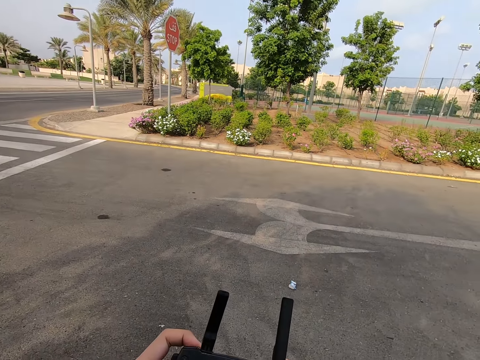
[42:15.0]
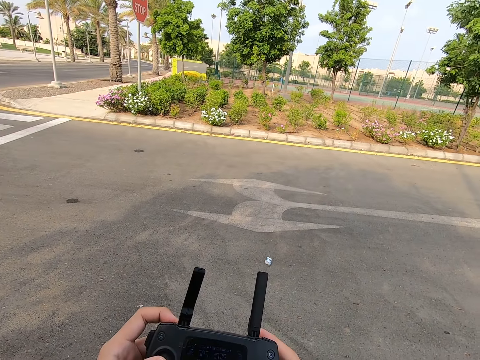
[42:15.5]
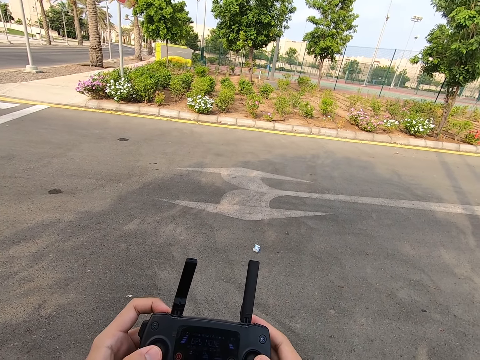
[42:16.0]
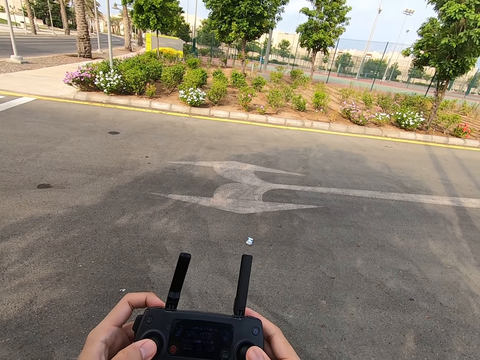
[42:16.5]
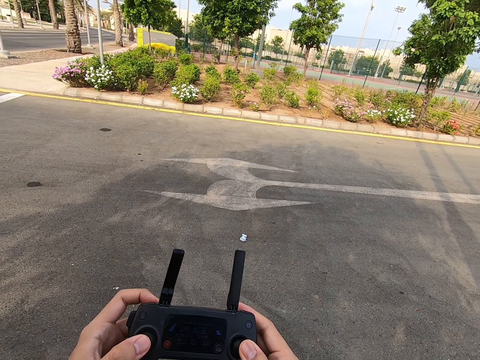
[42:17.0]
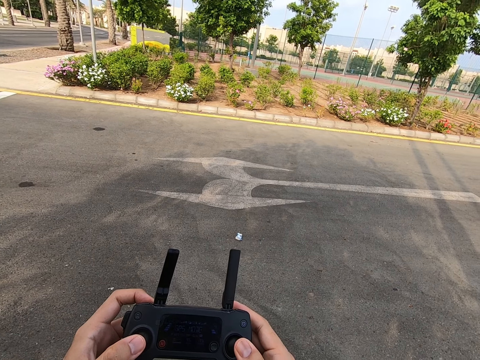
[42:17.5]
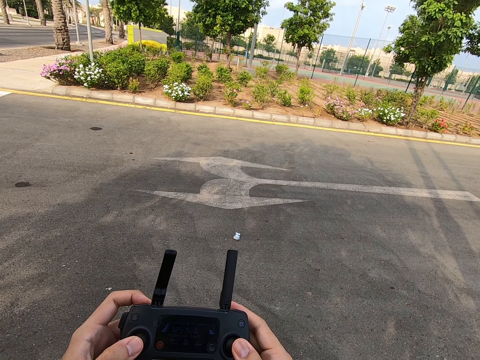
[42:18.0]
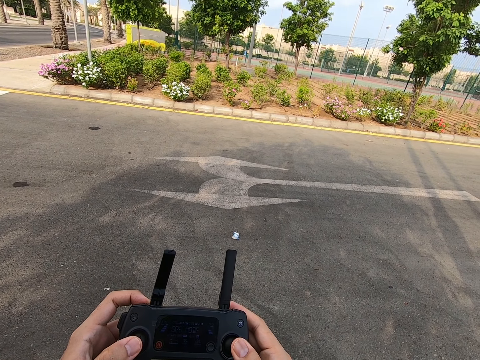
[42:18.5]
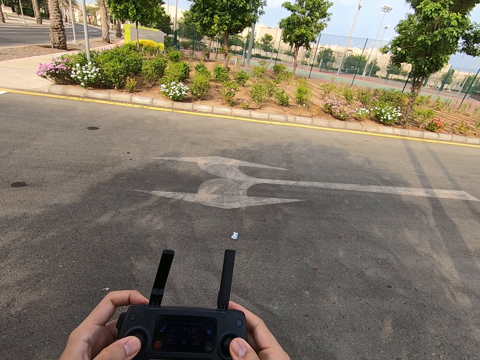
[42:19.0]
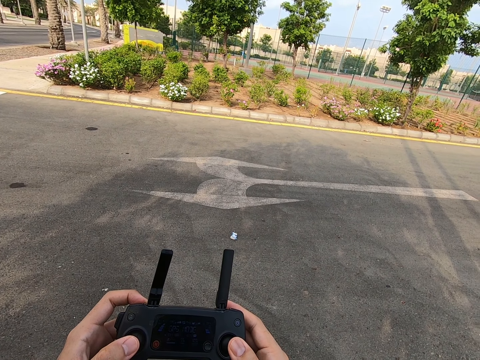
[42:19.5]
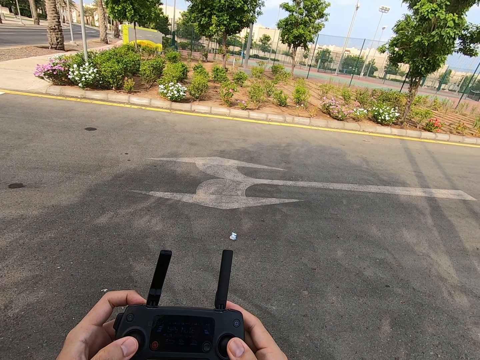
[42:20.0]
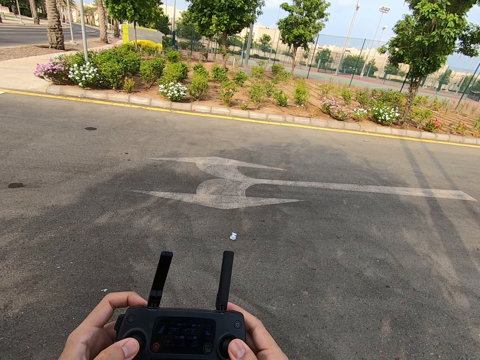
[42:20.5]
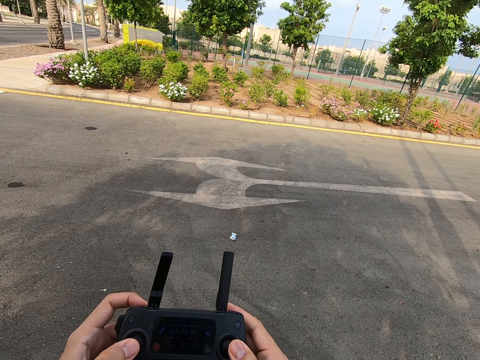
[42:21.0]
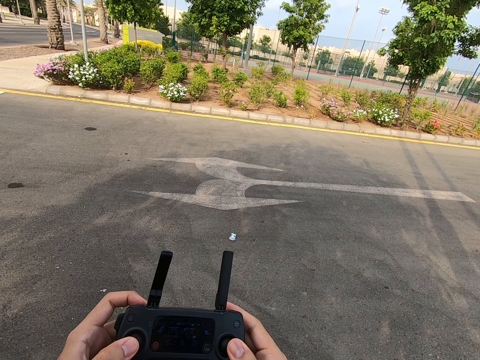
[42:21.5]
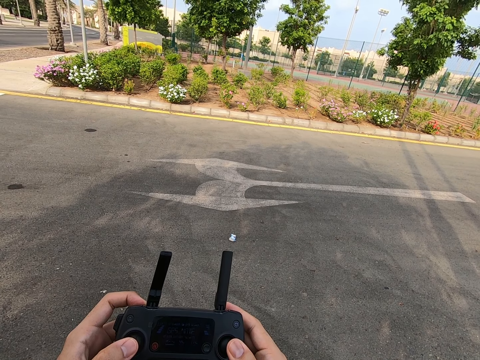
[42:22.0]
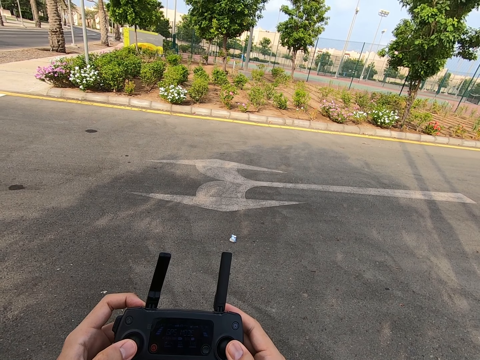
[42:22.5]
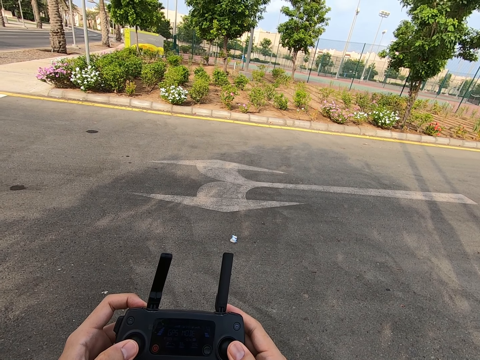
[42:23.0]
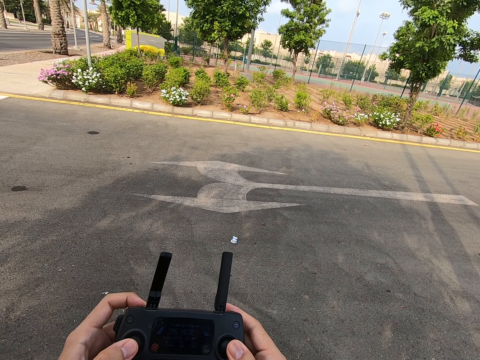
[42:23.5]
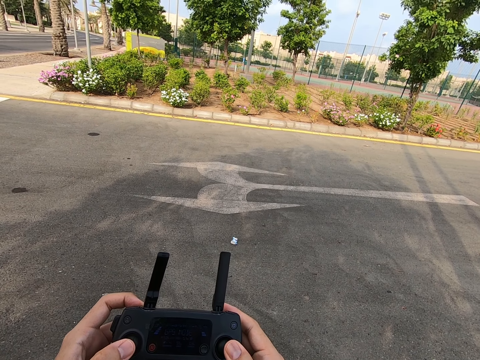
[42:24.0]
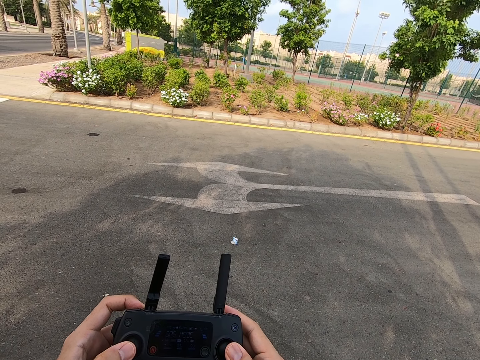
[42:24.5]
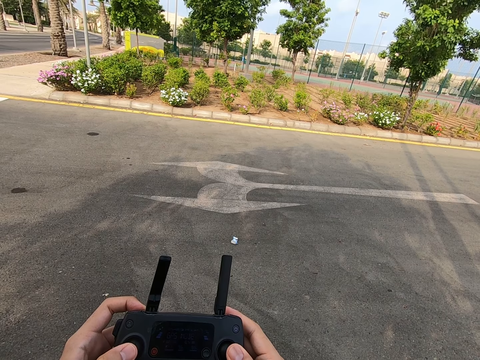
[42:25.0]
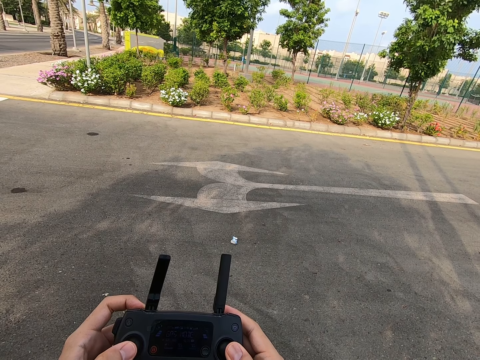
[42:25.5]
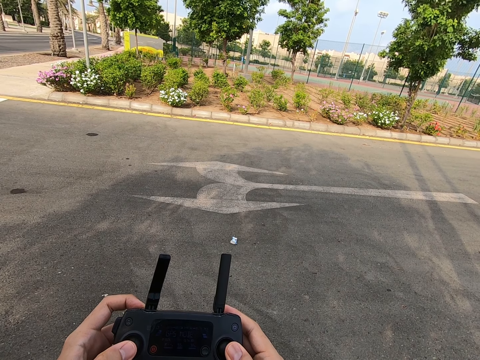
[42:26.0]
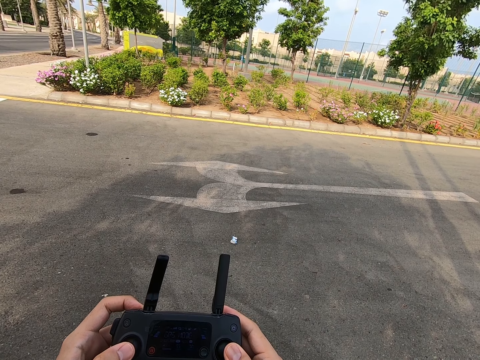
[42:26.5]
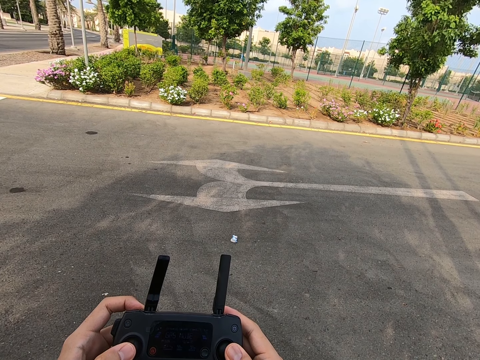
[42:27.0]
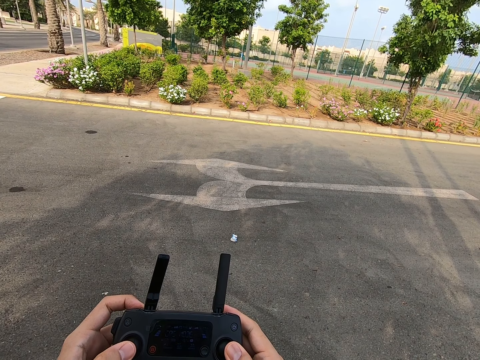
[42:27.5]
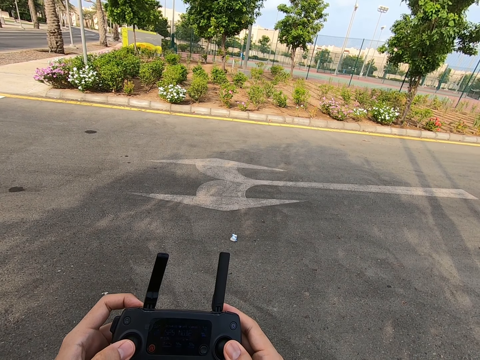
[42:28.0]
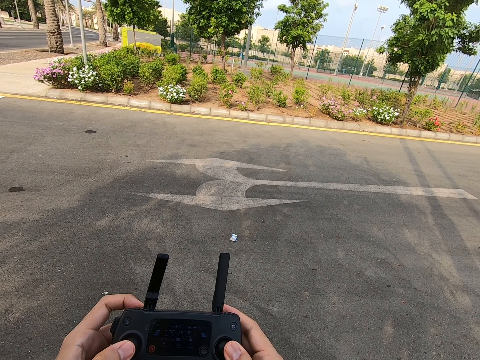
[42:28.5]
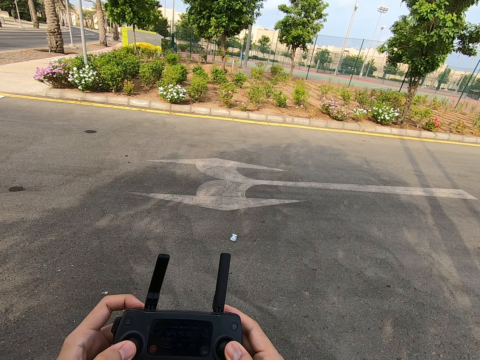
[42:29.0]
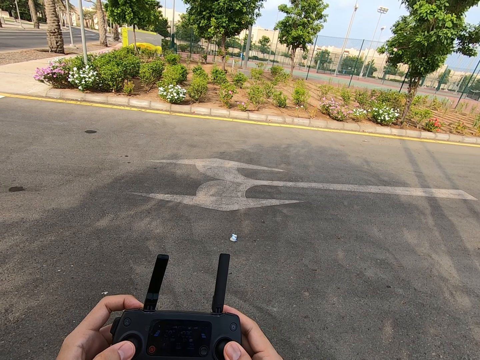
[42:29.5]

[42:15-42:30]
The camera wearer presses the drone controller. They look at the remote control.

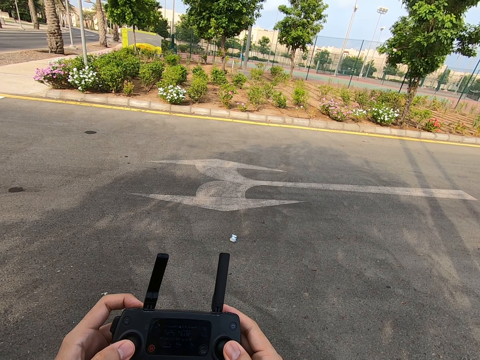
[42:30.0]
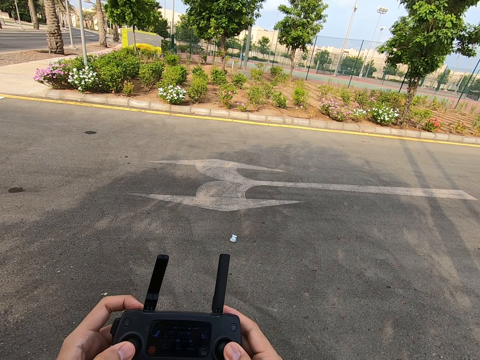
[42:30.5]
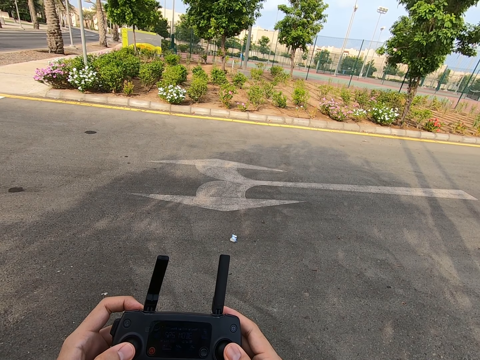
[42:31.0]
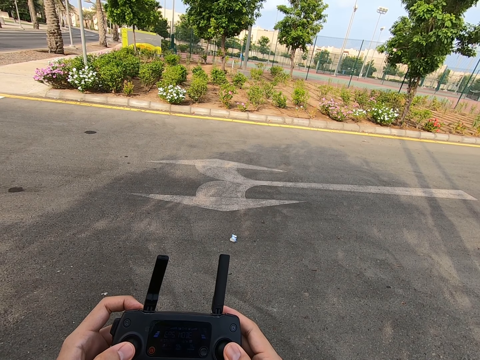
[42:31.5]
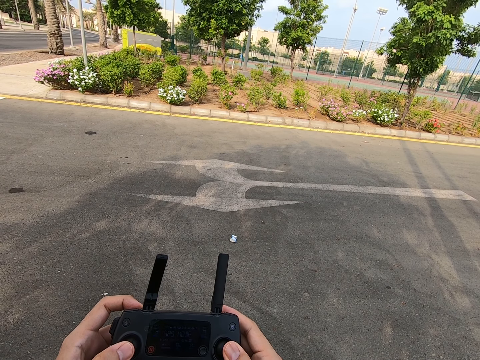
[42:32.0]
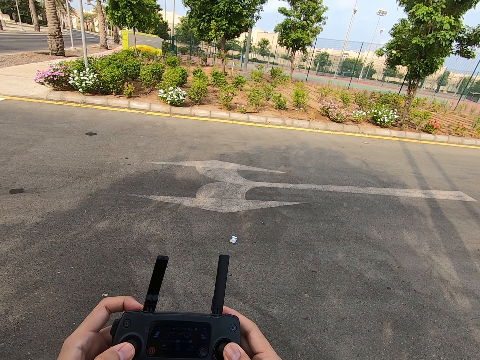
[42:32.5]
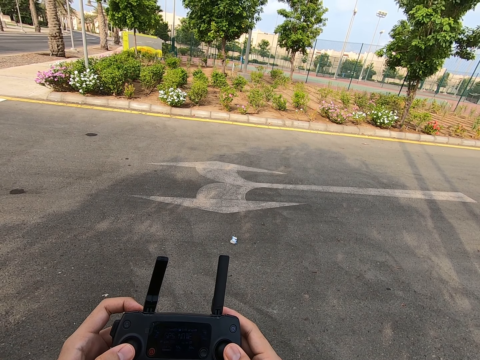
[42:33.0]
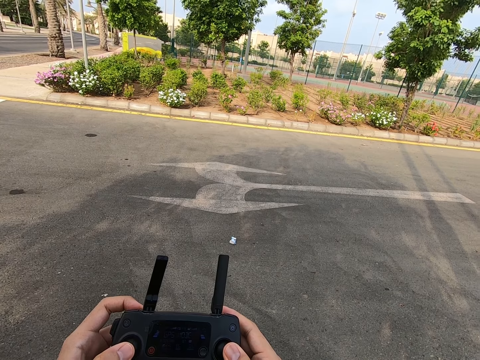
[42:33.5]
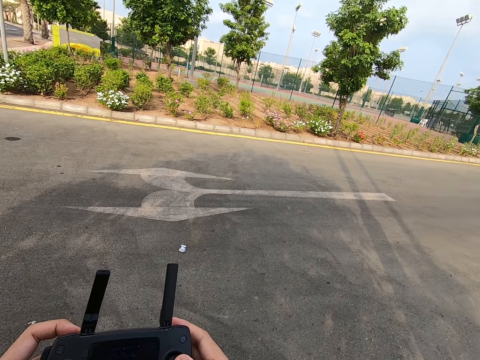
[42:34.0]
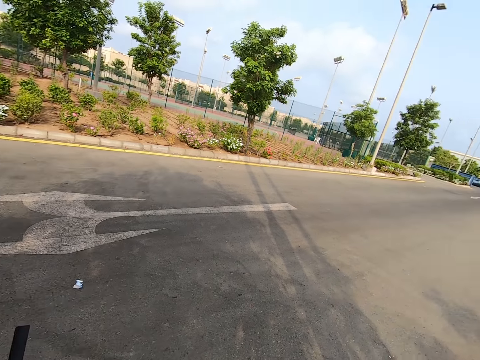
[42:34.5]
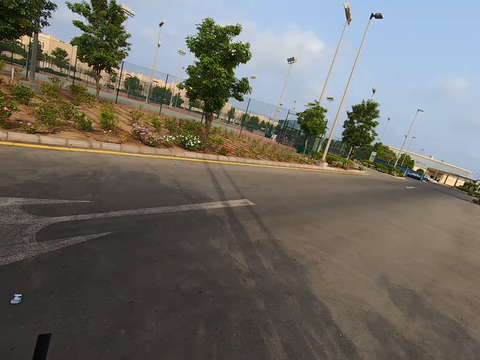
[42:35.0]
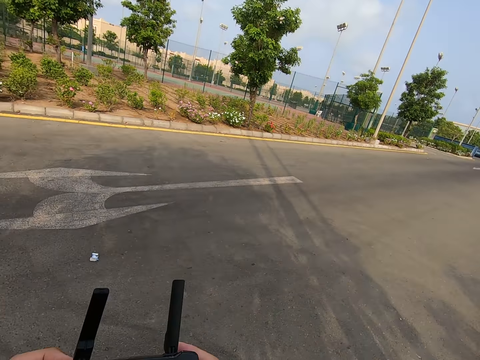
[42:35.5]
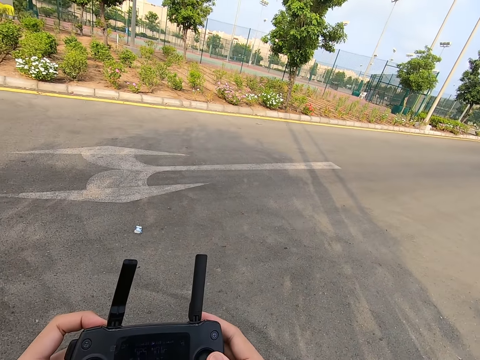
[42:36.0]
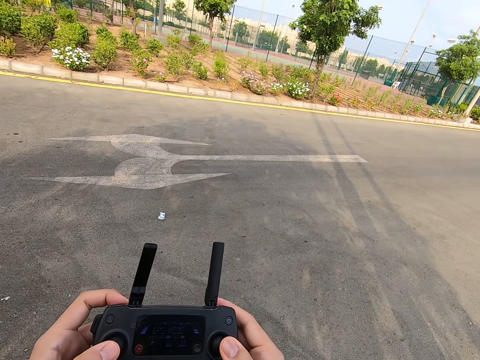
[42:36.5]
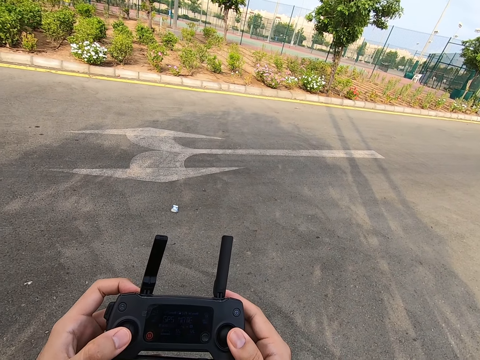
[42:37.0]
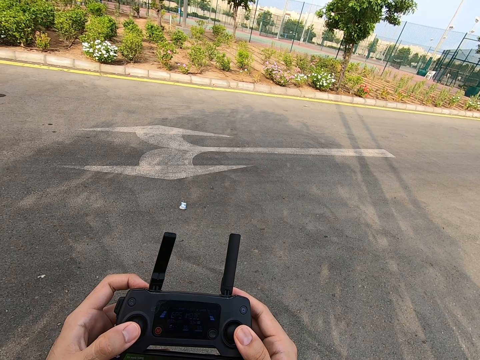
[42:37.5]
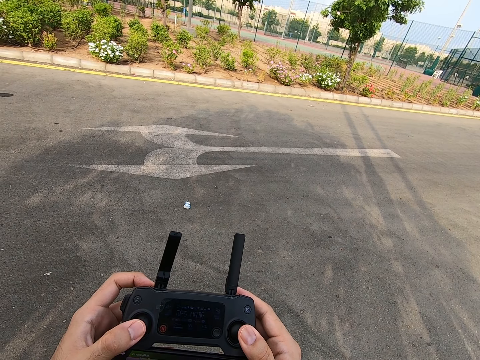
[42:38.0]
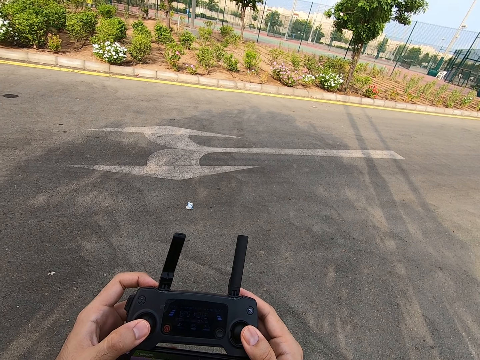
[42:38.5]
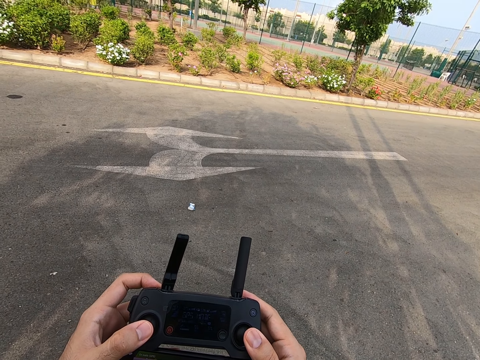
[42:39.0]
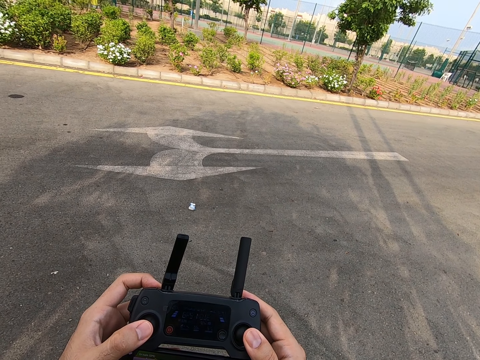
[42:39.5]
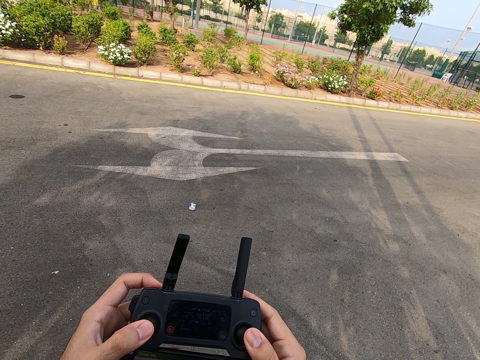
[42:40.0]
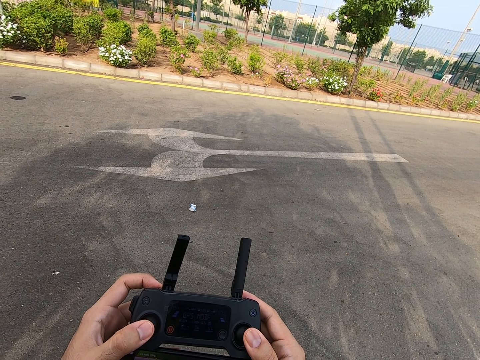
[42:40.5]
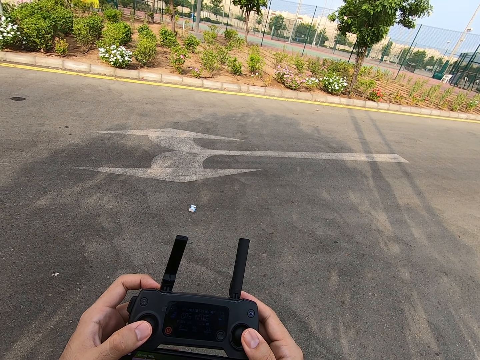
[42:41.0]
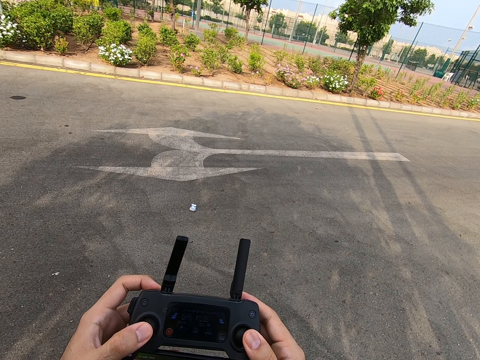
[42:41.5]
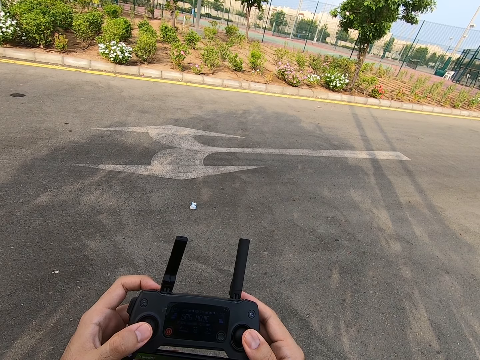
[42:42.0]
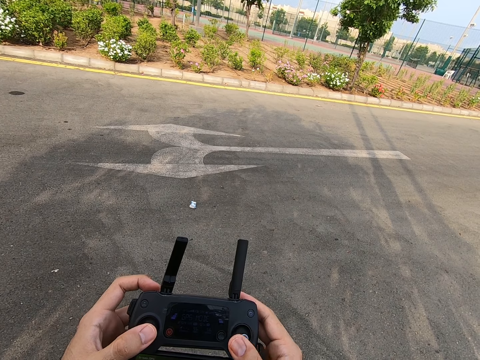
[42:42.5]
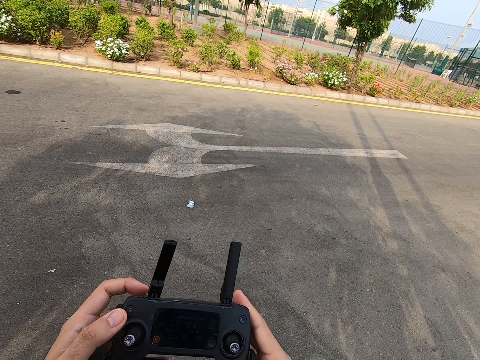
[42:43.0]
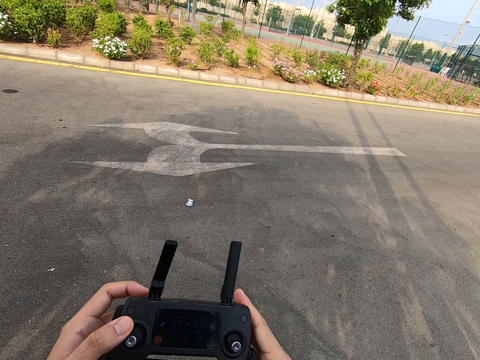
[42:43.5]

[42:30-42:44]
The camera wearer looks around. They press the drone controller. They look at the remote control.
